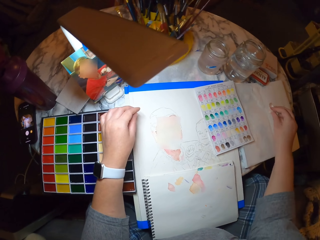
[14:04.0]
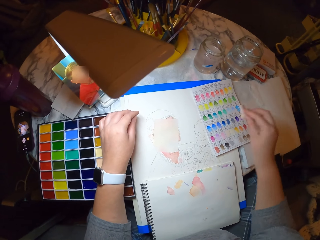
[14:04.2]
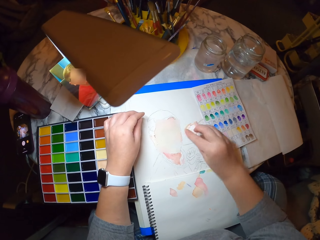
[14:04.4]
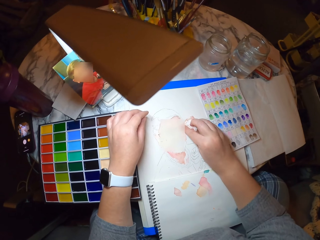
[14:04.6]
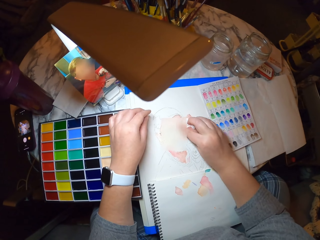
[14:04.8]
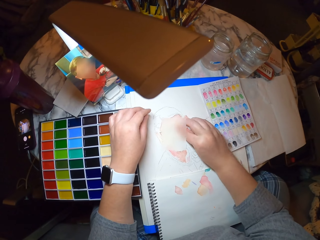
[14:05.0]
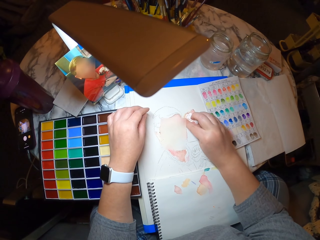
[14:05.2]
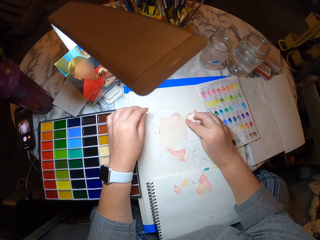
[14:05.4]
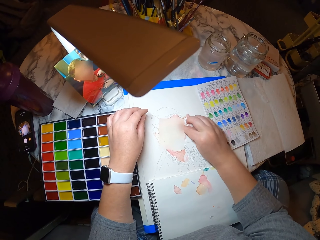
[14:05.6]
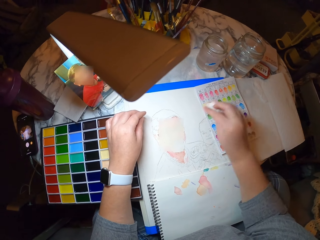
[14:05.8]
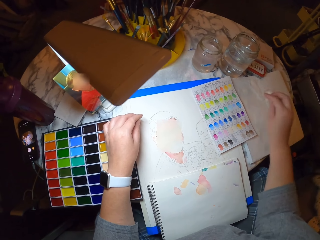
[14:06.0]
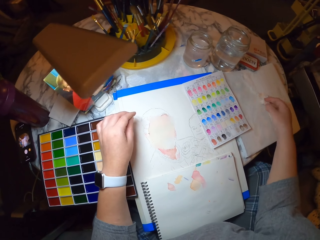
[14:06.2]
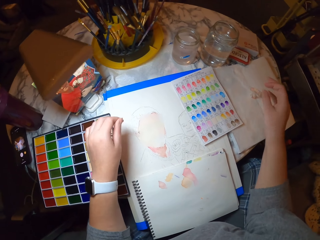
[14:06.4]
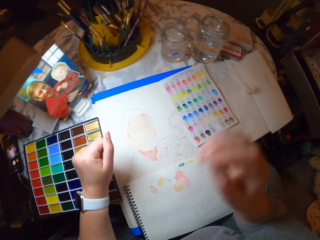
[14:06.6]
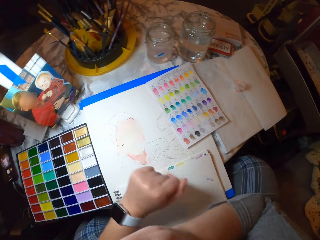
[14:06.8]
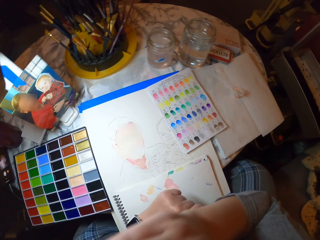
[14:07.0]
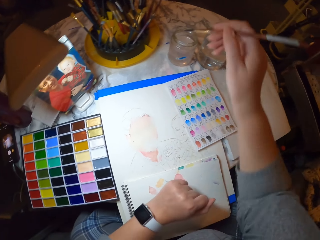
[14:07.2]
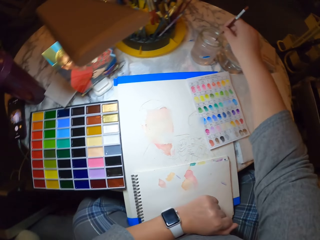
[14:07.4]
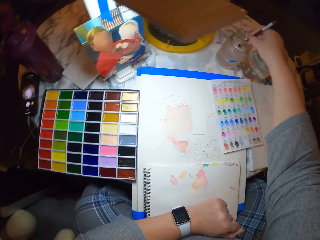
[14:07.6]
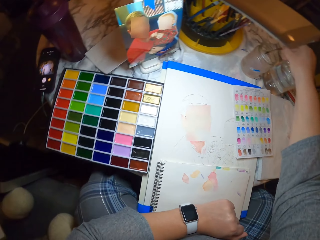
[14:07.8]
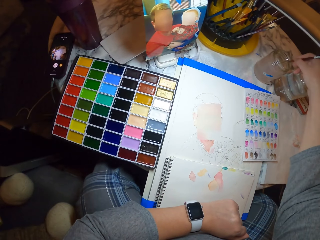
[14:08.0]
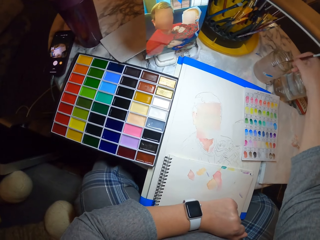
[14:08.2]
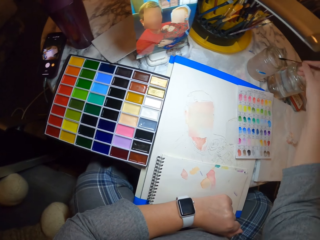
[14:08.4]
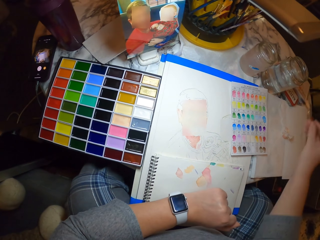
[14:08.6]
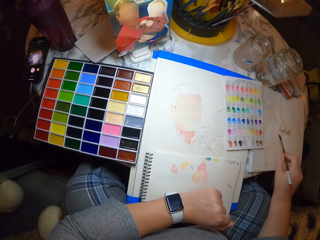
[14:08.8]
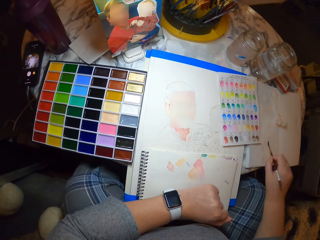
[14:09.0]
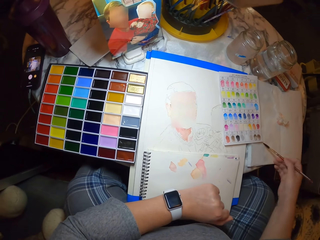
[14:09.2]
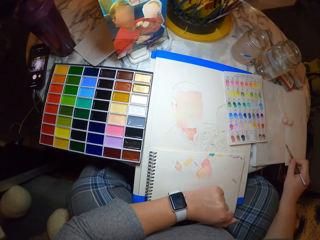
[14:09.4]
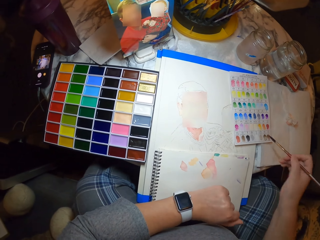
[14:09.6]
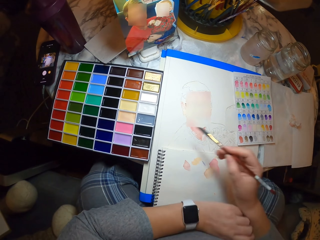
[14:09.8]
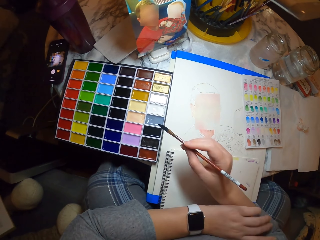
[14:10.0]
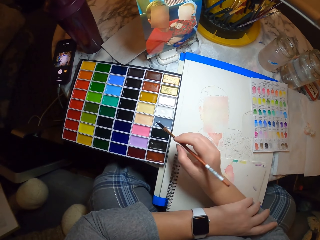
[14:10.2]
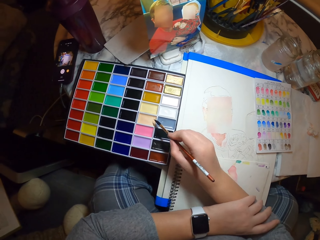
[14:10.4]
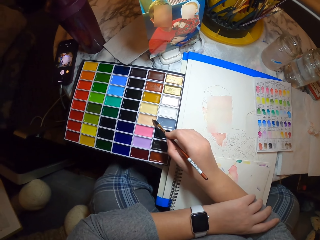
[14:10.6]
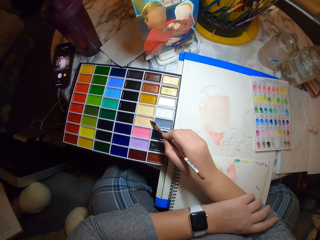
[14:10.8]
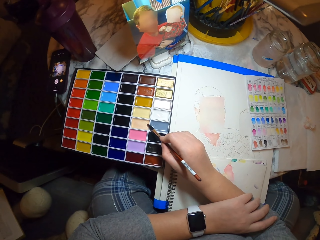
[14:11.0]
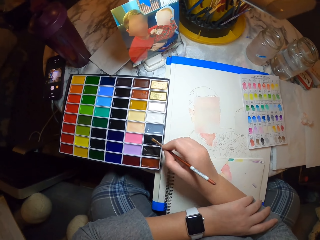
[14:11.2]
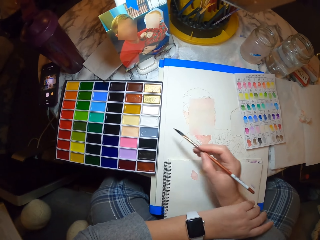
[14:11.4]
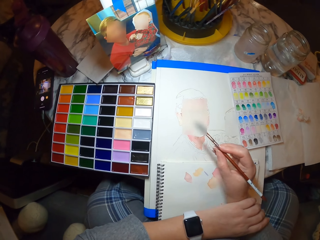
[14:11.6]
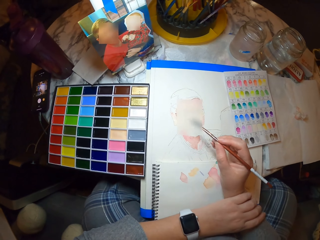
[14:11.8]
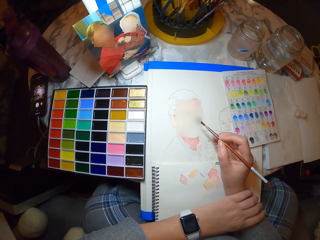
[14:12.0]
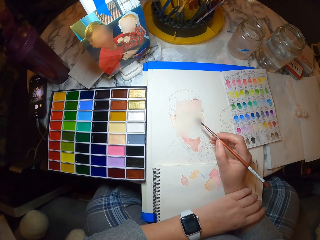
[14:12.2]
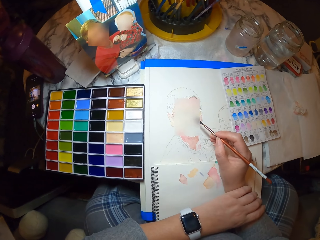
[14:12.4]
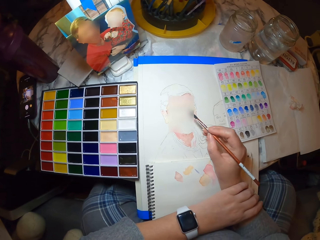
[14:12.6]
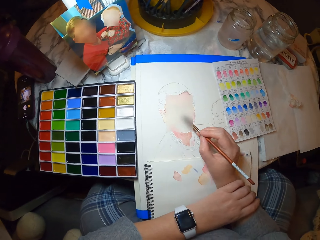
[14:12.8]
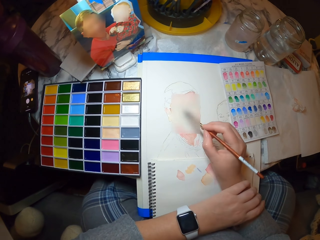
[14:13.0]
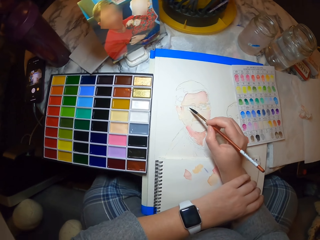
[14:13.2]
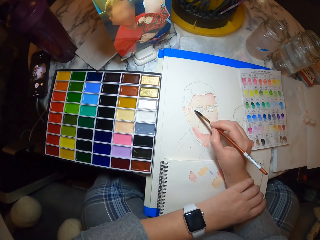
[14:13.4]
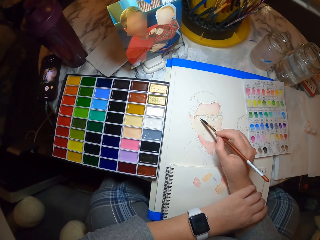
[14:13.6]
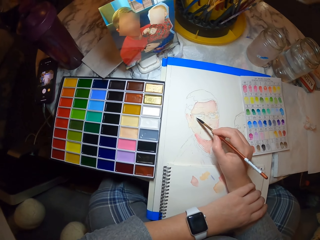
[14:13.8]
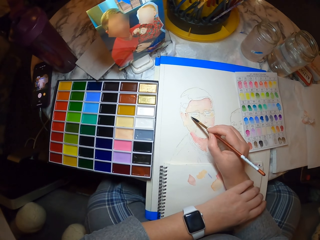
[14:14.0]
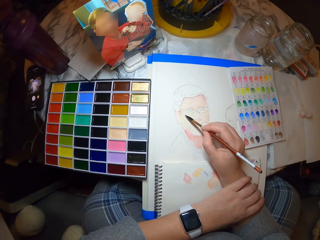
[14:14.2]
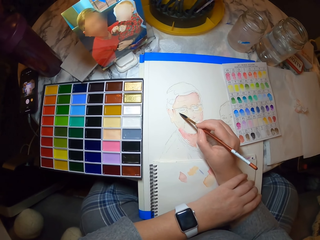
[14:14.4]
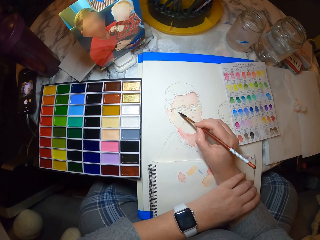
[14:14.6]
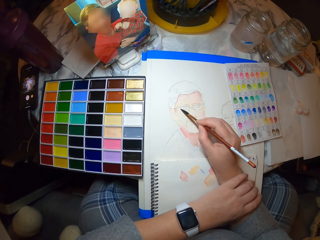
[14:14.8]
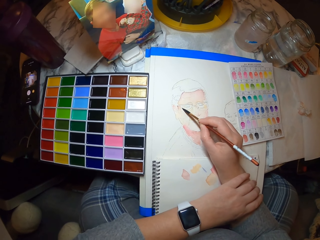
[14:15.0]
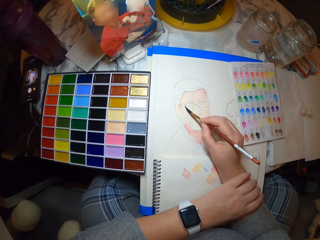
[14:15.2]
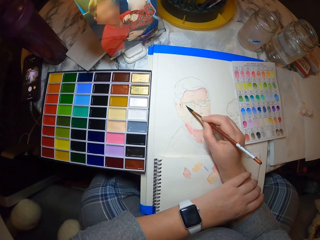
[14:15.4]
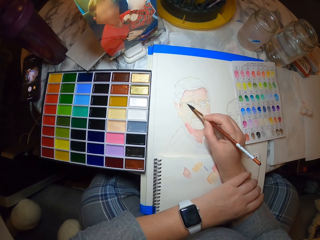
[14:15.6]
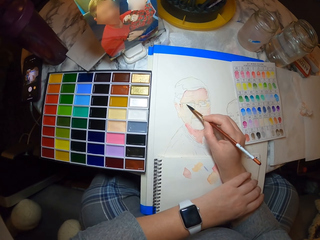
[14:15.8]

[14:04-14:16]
The camera wearer moves the right hand. They put the serviette on the drawing. They put the serviette aside on the table. They take the brush. They dip the paint brush in the water container. They rub the brush on the book. They dry the paint brush on the paper. They take the paint in the palette with the paint brush. They paint on the picture with the paint brush.

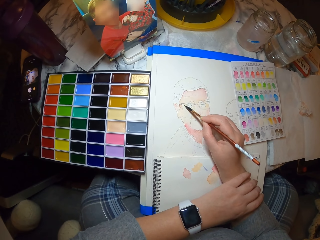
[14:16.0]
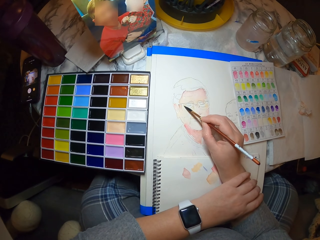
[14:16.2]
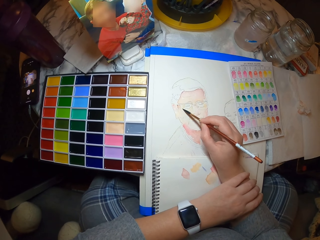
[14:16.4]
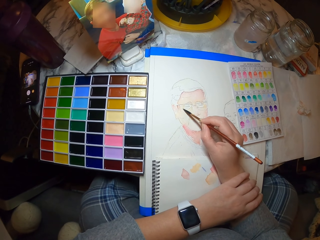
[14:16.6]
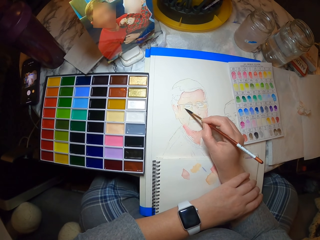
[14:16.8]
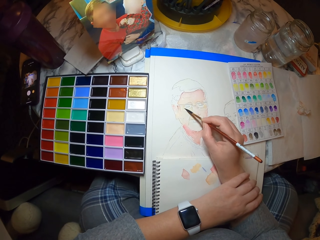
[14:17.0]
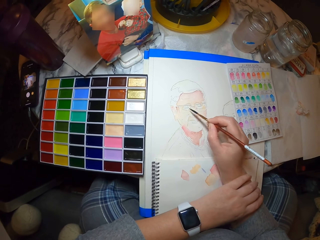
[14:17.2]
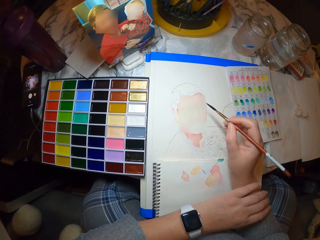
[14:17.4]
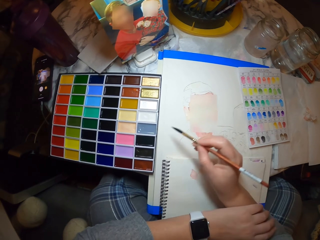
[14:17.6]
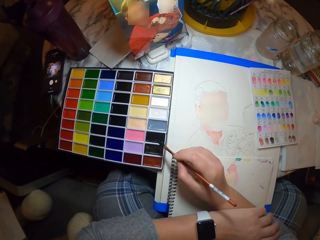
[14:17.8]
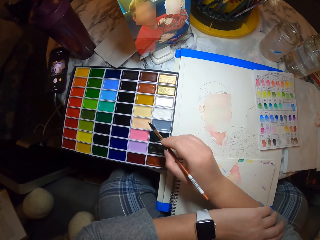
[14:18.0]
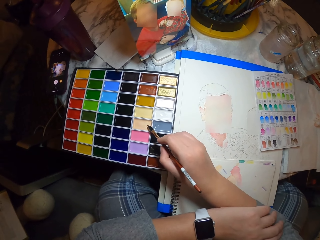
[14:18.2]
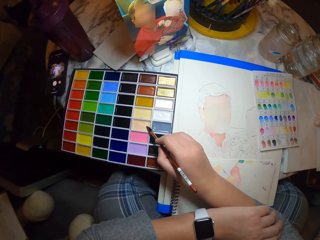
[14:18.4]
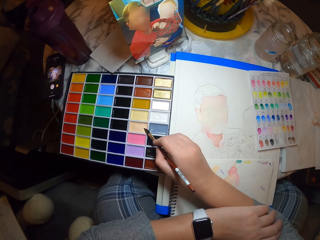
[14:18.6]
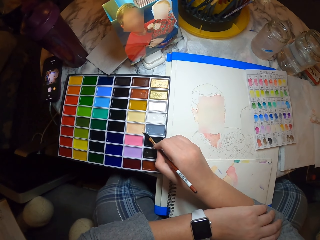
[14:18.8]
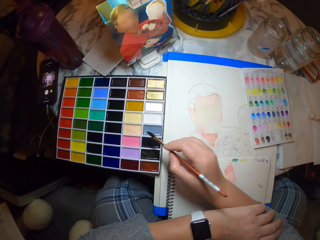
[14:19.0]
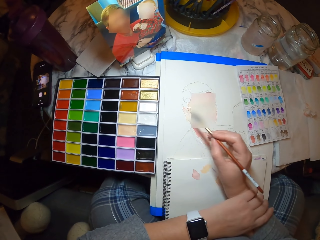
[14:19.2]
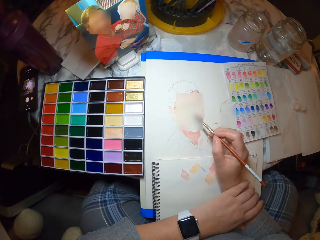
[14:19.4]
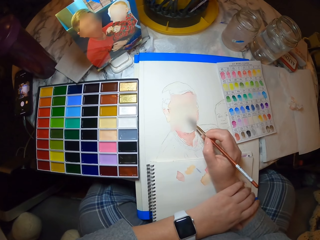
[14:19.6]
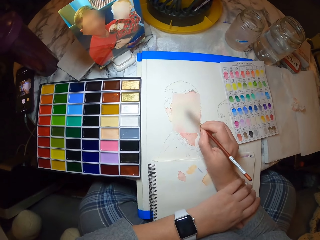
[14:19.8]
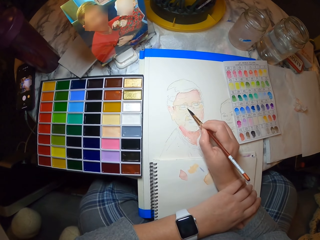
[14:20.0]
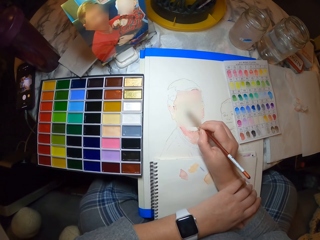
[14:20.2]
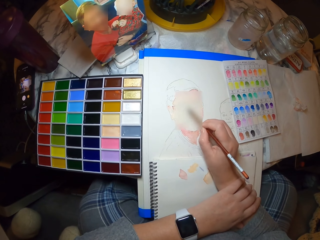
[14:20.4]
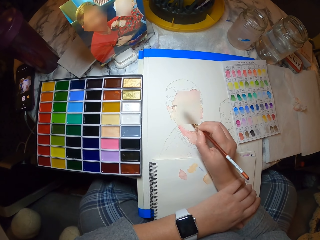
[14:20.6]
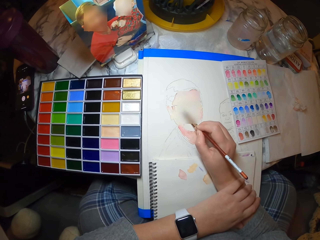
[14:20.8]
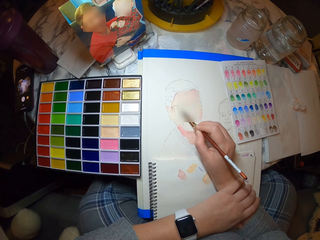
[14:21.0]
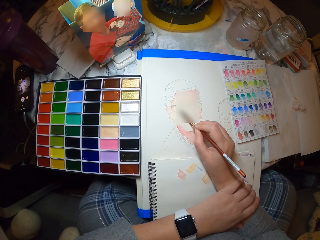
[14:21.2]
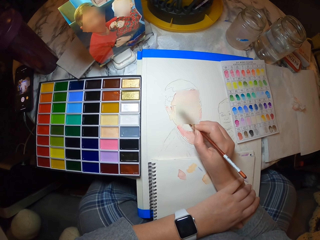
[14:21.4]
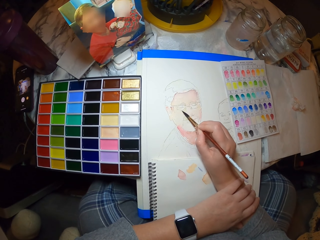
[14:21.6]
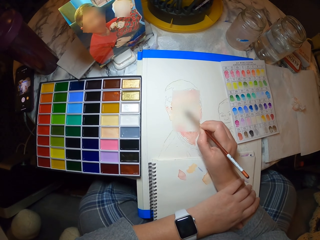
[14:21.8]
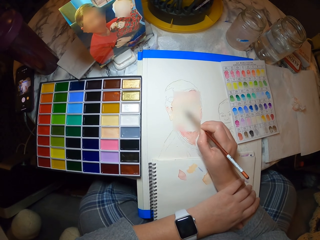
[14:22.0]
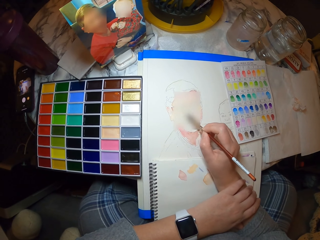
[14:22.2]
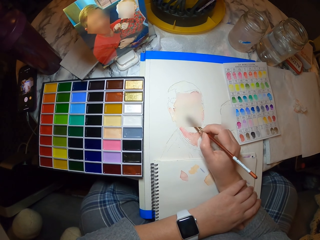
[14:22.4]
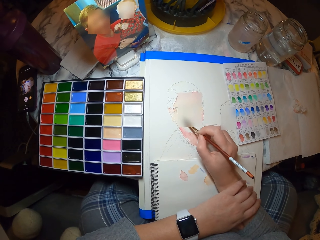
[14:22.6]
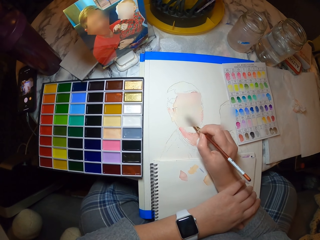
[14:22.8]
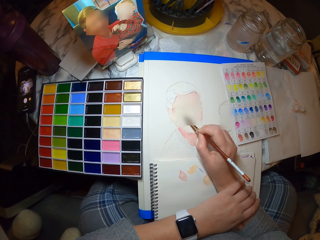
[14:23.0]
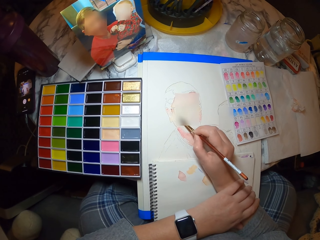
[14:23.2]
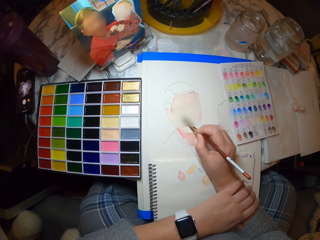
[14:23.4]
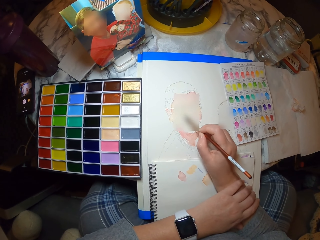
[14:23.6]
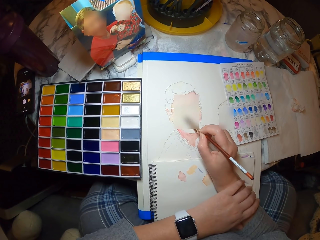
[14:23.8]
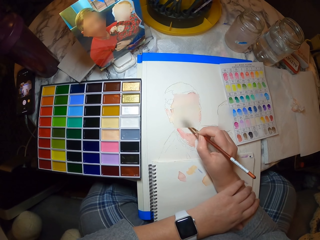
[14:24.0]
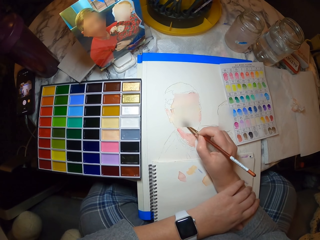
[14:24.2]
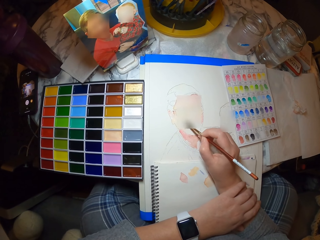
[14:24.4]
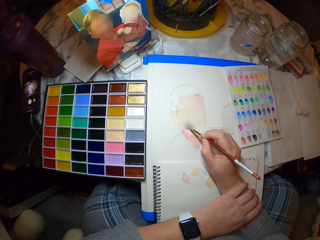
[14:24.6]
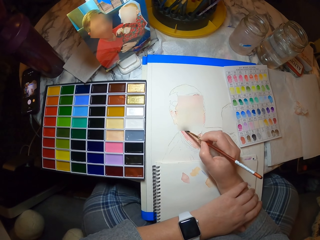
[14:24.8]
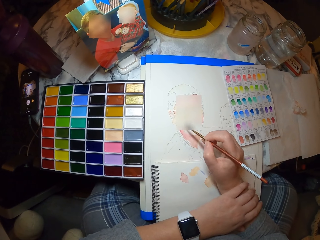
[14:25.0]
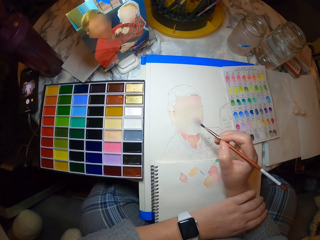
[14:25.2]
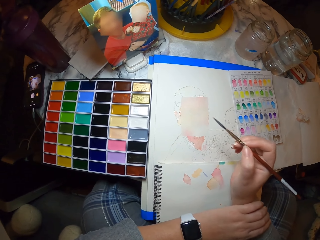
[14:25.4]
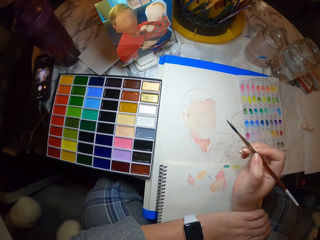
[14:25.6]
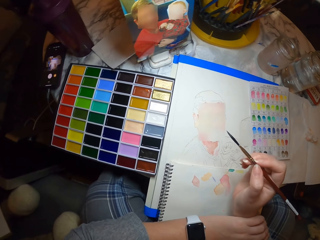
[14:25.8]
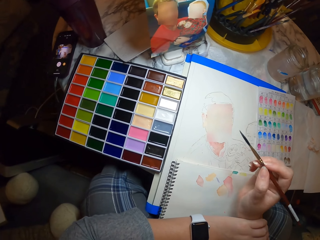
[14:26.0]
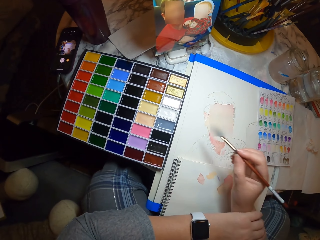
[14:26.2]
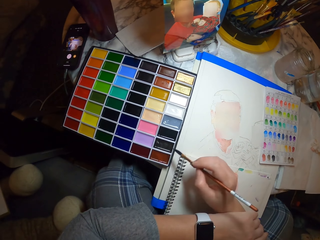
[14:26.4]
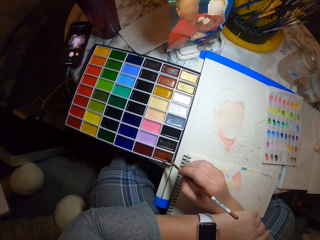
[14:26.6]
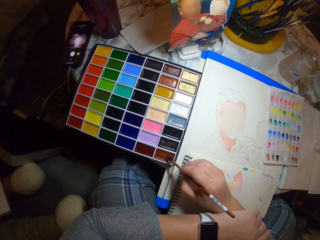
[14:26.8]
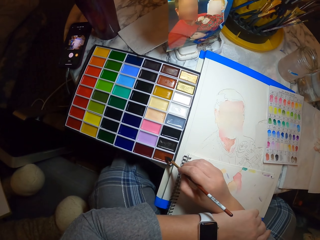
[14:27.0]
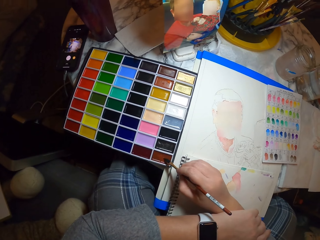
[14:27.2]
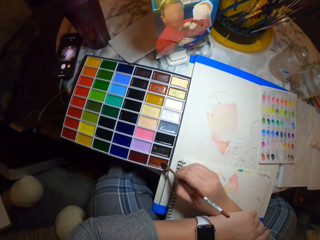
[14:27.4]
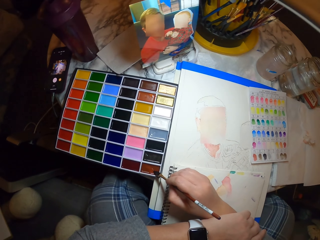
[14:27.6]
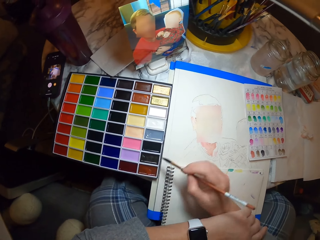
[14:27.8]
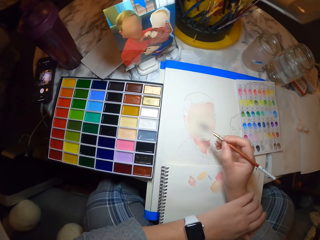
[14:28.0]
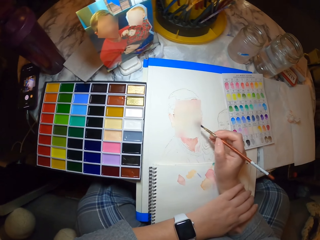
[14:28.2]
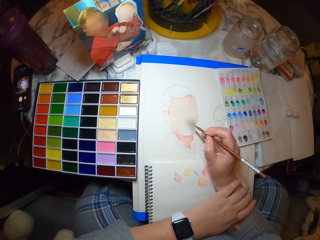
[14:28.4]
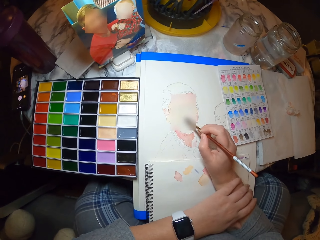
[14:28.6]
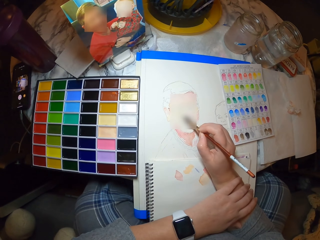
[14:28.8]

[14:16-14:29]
The camera wearer takes the paint in the palette with the paint brush. They paint on the picture with the paint brush. They take the paint in the palette with the paint brush. They paint on the picture with the paint brush.
